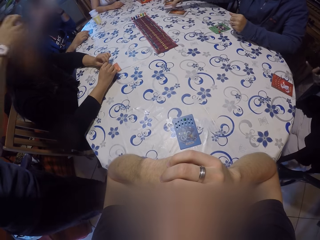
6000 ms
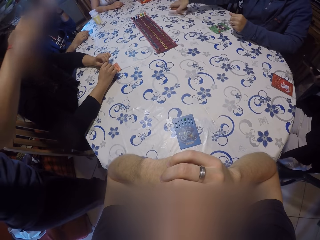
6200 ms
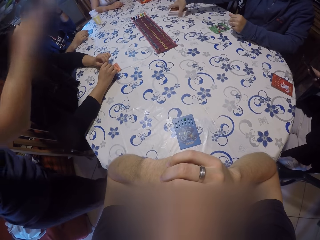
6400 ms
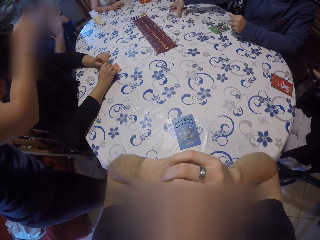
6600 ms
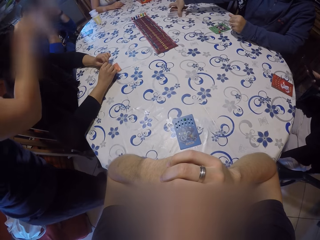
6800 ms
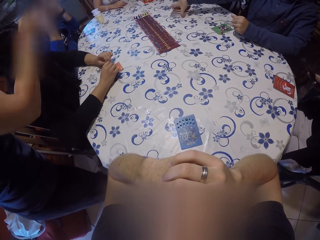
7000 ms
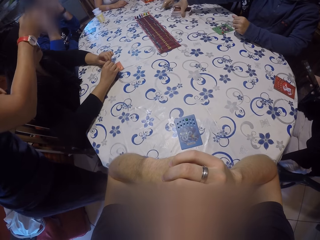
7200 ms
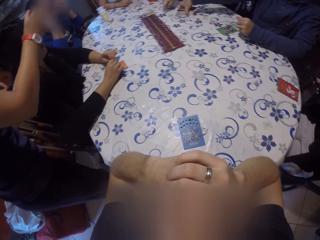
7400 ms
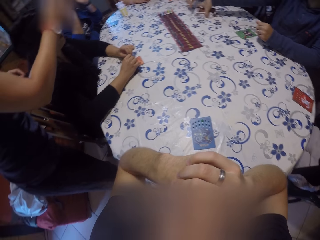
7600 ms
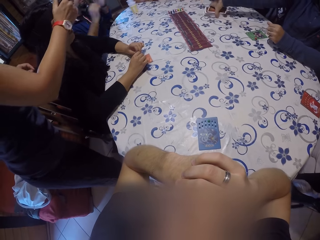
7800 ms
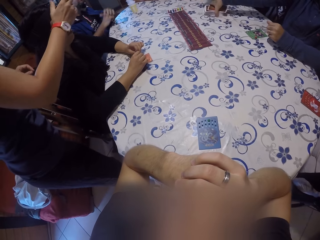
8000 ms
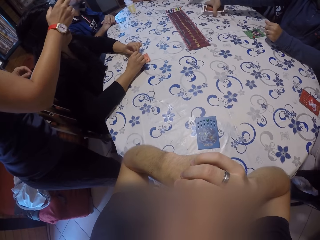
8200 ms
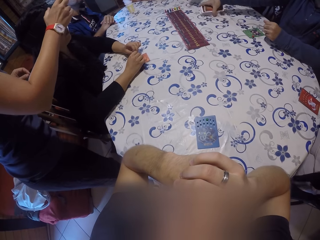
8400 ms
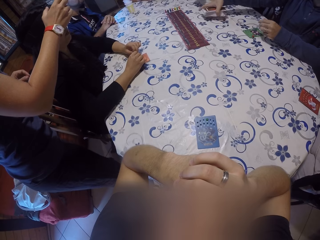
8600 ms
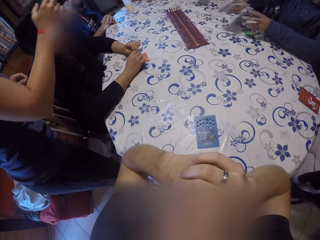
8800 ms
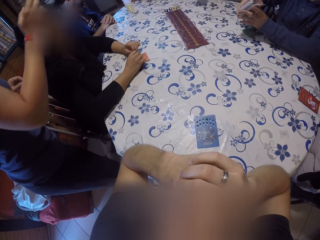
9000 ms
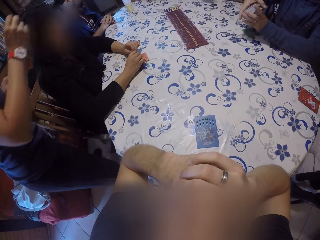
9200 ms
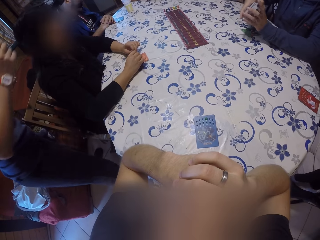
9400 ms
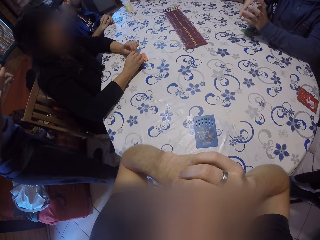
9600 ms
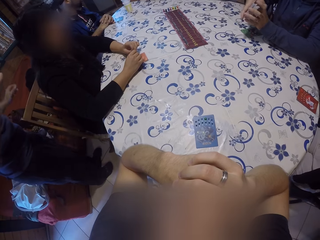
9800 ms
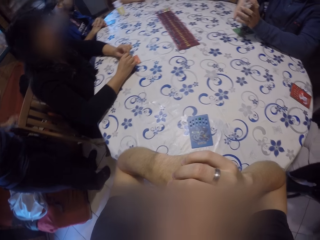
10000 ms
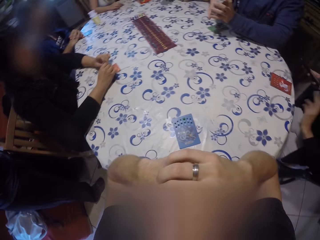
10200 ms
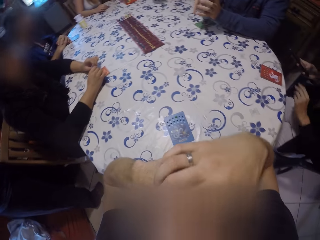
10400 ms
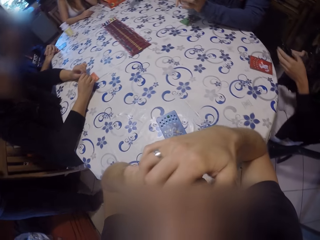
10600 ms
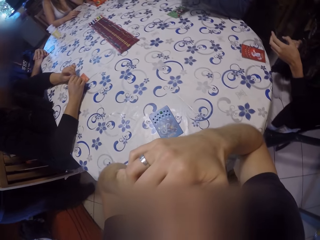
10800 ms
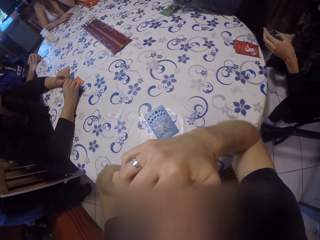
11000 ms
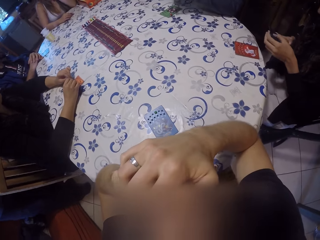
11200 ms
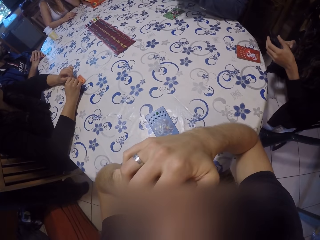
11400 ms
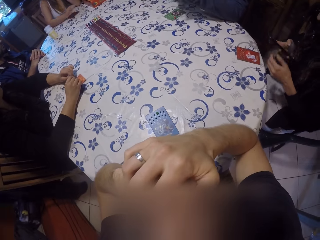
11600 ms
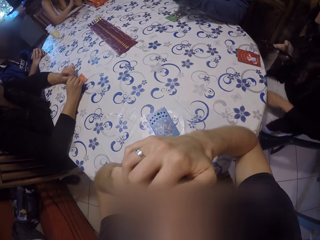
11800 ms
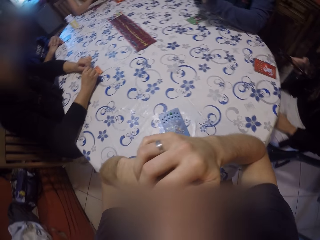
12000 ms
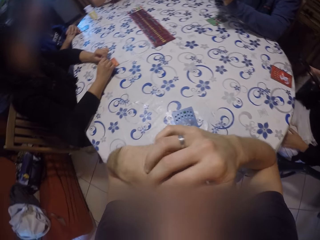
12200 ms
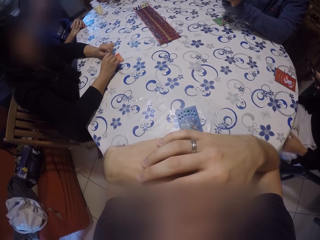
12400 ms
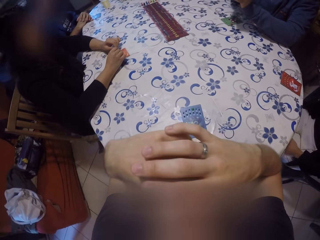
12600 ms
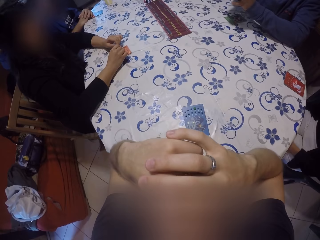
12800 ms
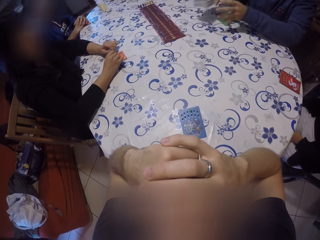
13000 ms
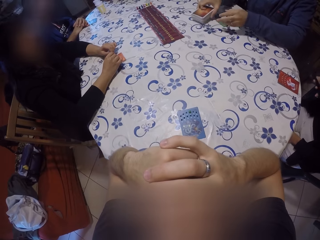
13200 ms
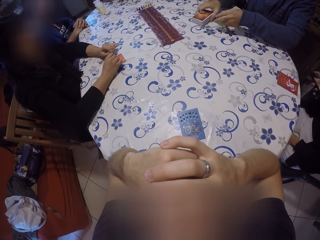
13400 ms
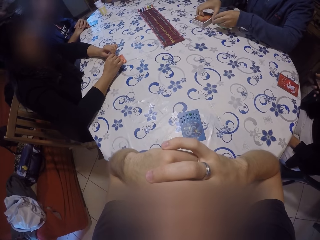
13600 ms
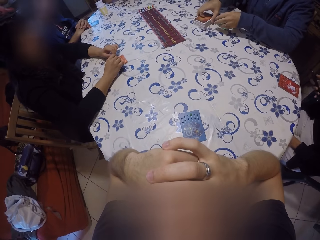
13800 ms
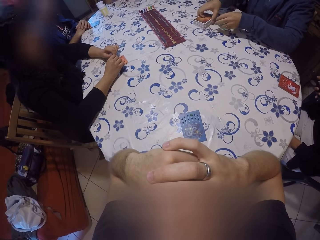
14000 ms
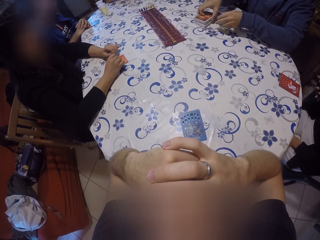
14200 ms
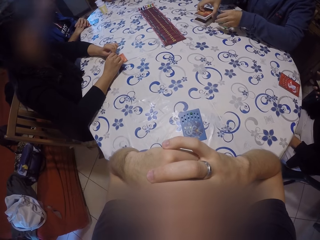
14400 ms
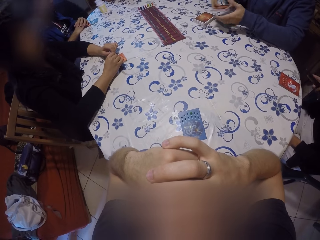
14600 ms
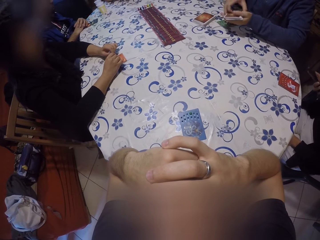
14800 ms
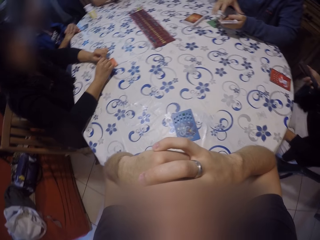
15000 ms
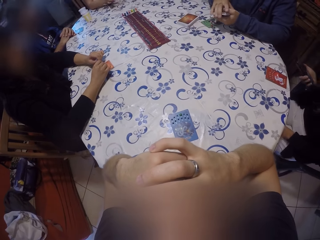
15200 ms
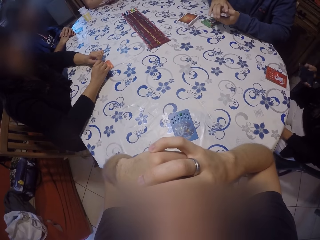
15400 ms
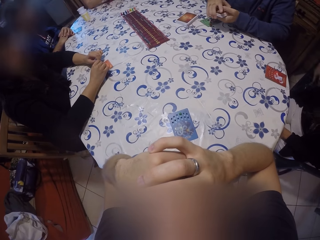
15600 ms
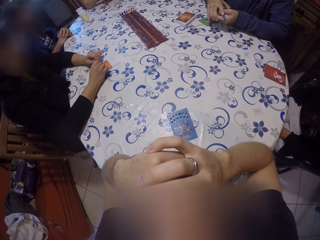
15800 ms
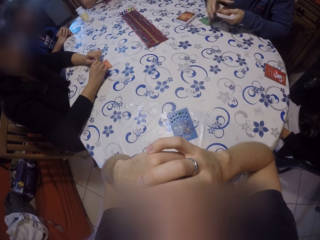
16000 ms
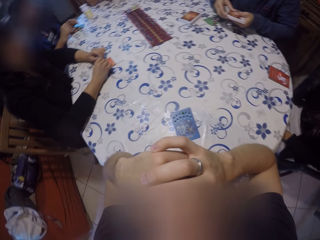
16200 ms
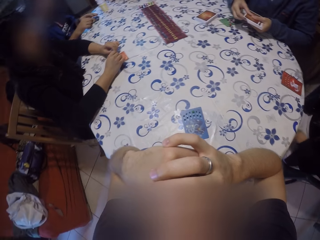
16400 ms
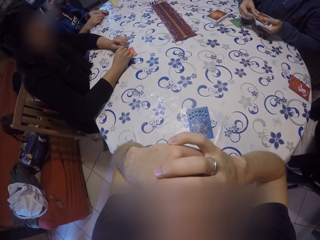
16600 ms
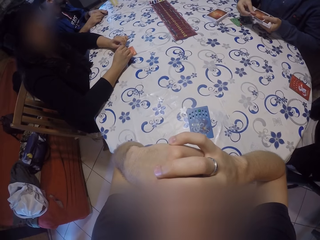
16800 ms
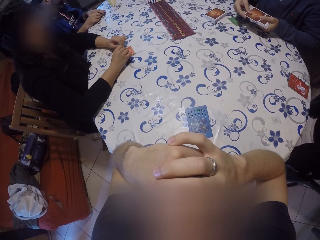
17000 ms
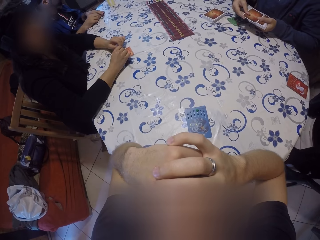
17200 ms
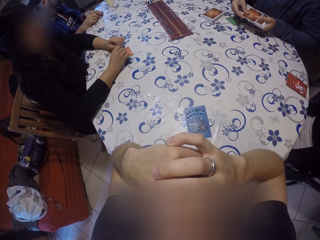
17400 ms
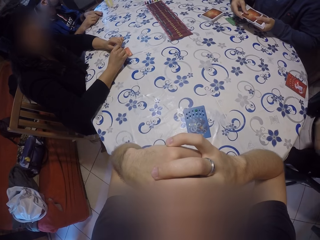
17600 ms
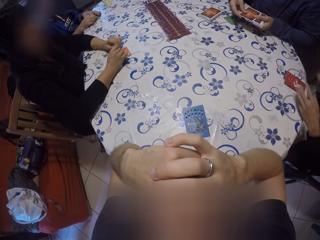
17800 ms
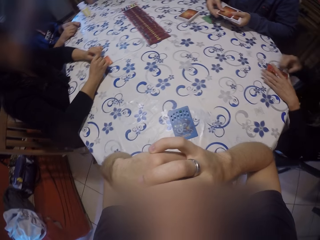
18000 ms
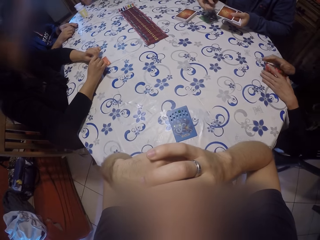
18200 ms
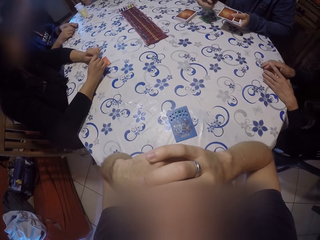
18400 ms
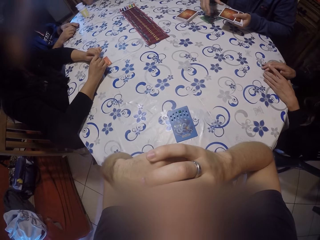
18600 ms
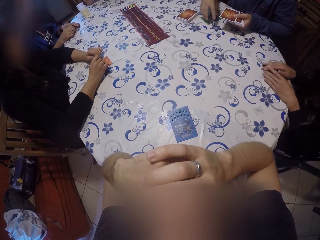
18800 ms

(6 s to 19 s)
A man takes a part of the card from the table with his right hand. The man puts the cards together on the table with his right hand. The camera wearer looks around the table. The man takes the cards from the table with his right hand and shuffles the cards in his hands. A woman presses her phone with her hands. The man drops the cards on the table with his right hand and separates the cards on the table with his right hand. The man holds the cards.

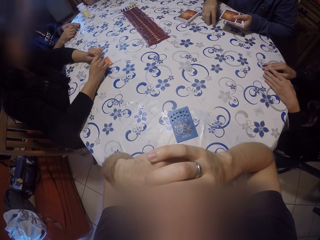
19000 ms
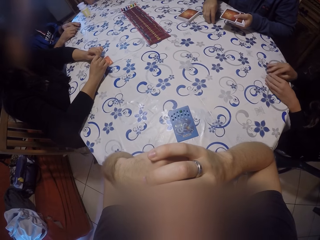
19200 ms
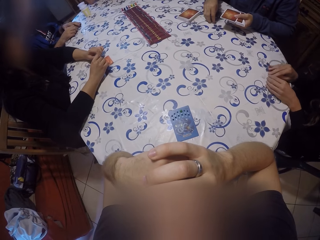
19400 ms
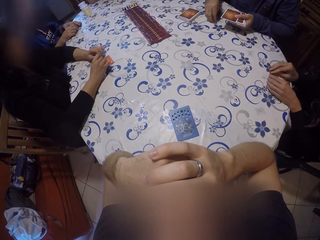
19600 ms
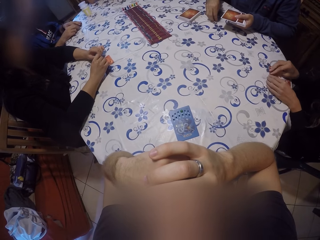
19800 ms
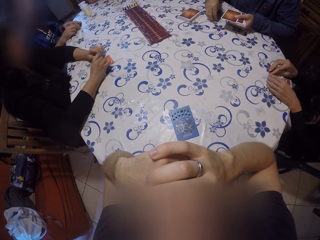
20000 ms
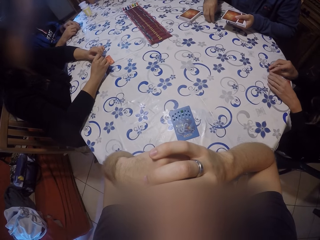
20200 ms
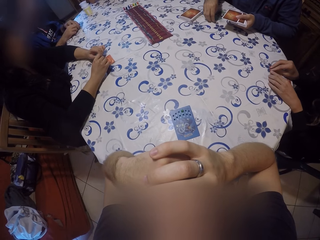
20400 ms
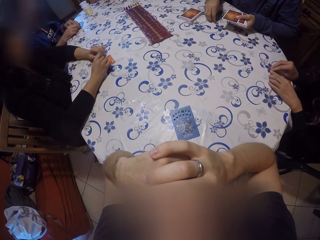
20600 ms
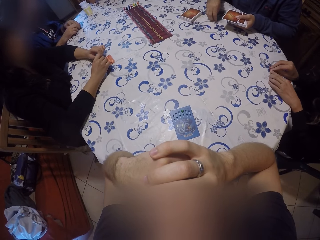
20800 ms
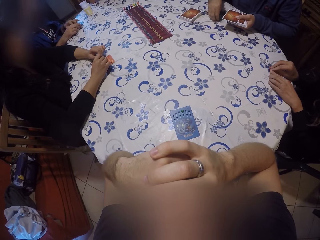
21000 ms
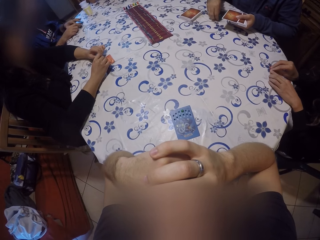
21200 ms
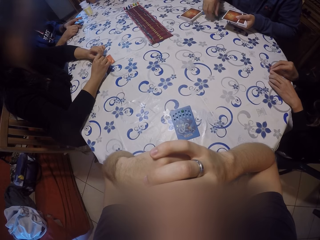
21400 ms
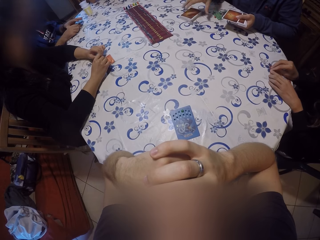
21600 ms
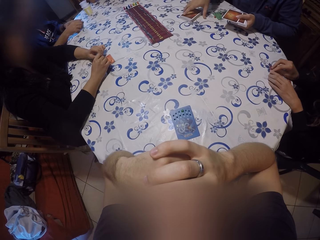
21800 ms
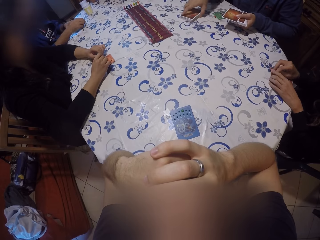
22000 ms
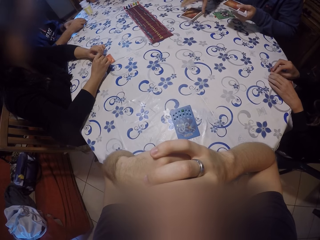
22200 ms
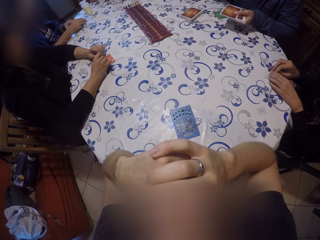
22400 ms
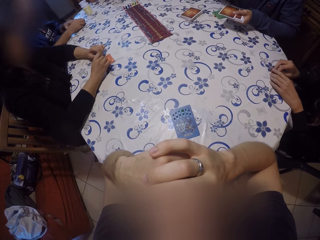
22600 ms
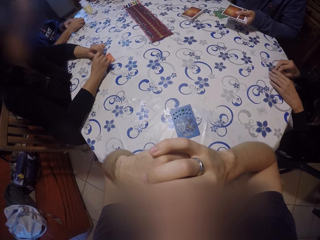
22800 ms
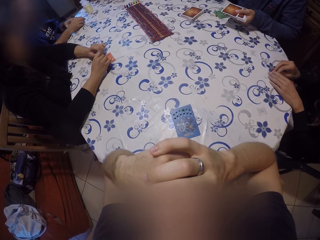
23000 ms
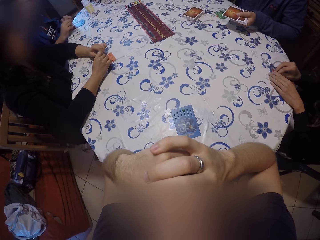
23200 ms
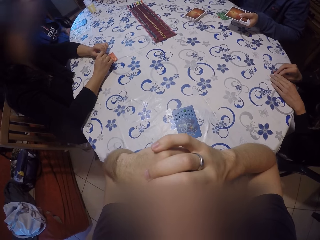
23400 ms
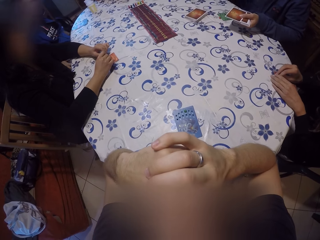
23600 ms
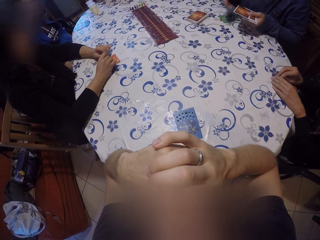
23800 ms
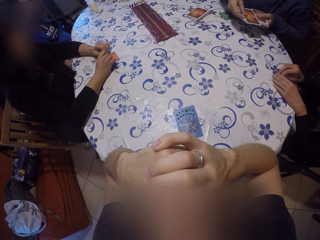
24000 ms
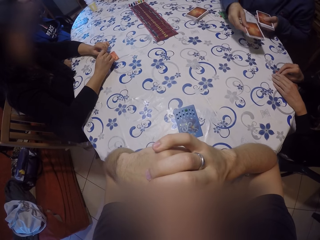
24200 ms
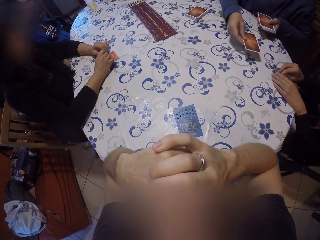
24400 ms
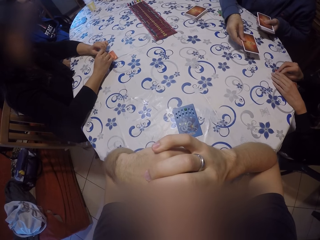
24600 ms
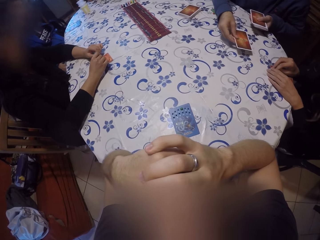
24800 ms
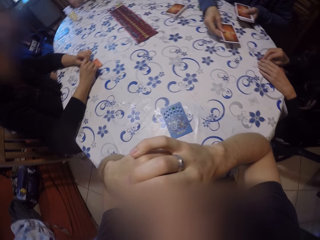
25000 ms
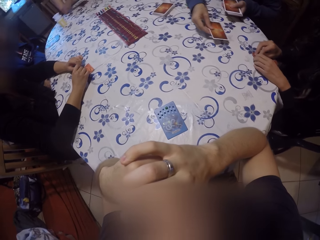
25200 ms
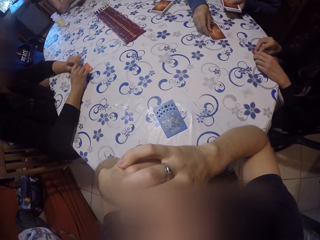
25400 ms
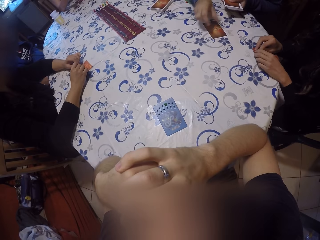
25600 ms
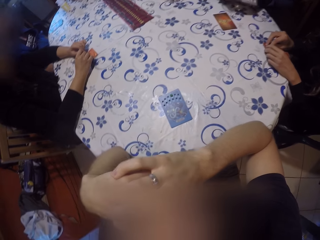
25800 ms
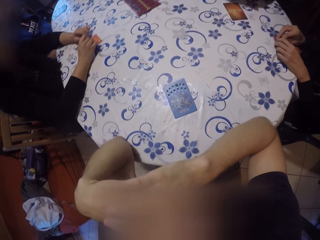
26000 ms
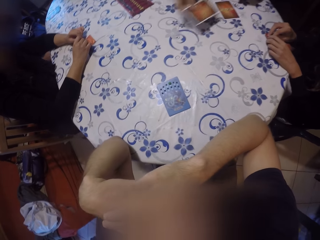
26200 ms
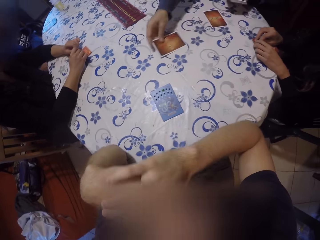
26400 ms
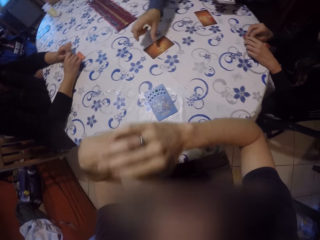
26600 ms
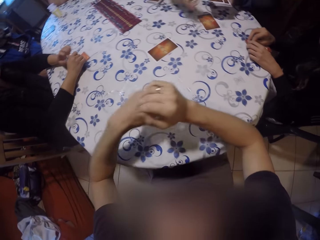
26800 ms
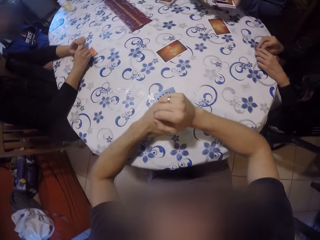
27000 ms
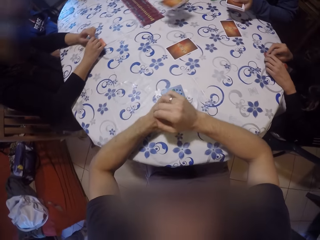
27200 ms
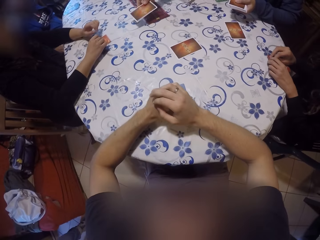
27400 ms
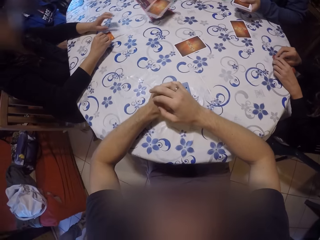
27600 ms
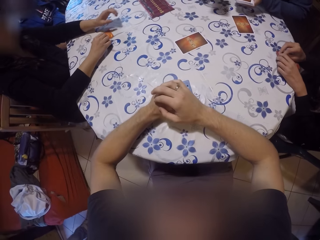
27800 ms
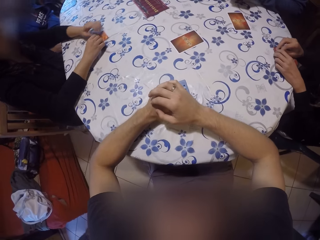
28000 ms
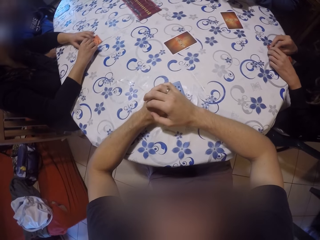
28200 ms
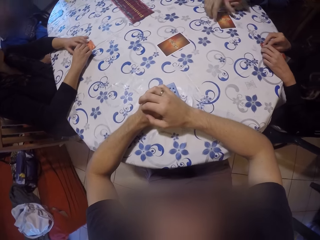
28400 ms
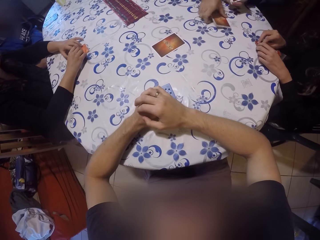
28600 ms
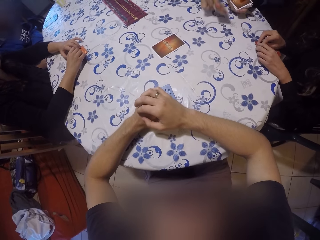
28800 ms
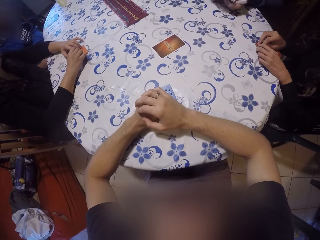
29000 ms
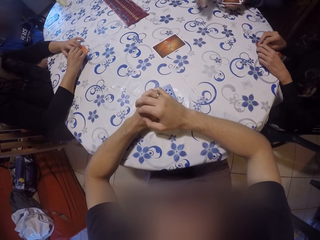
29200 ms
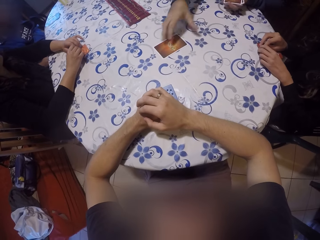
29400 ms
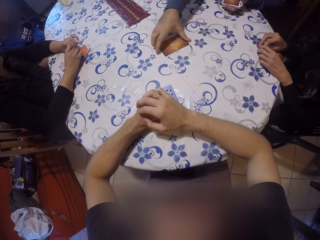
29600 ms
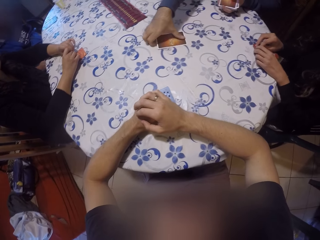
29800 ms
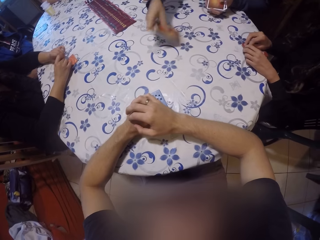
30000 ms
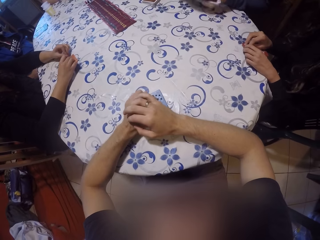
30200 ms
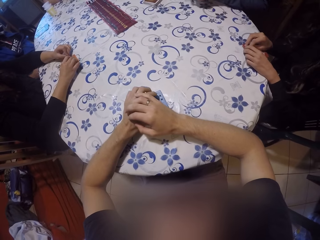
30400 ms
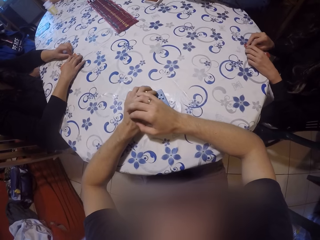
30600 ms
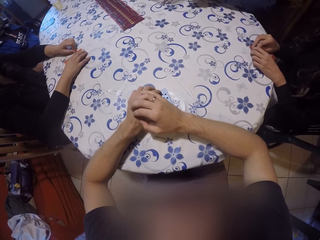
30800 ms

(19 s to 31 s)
The man shares the cards to the group of people on the table with his right hand. The man takes back the cards from the table with his right hand.
